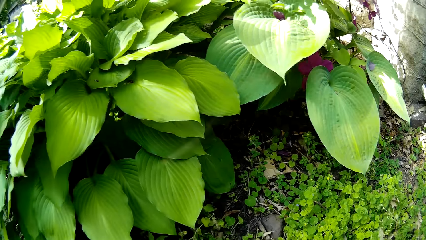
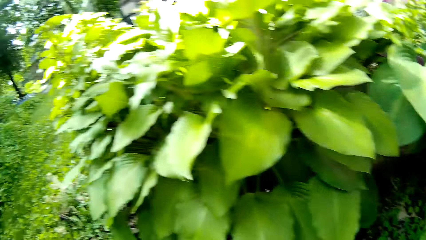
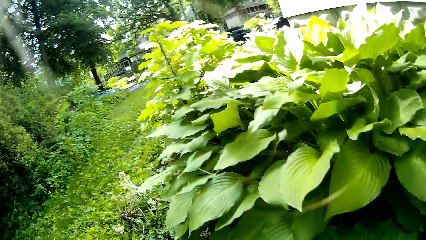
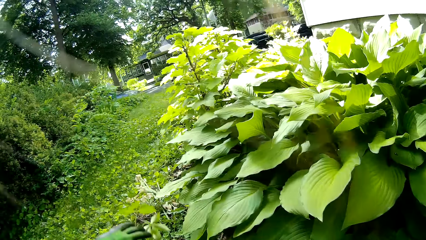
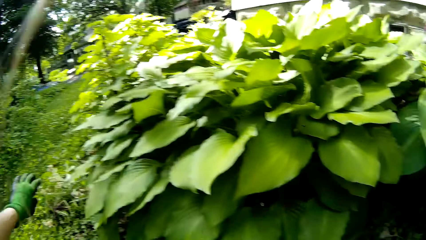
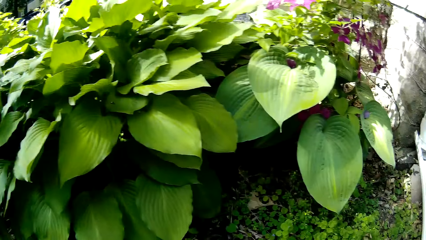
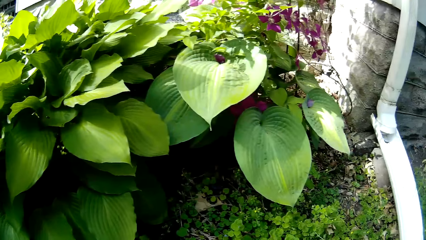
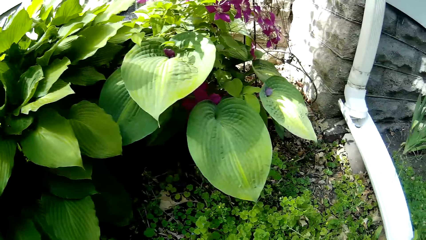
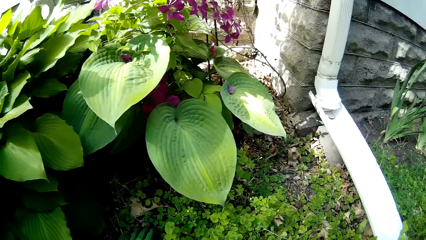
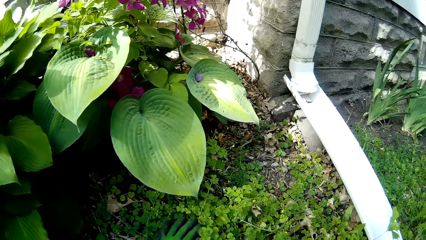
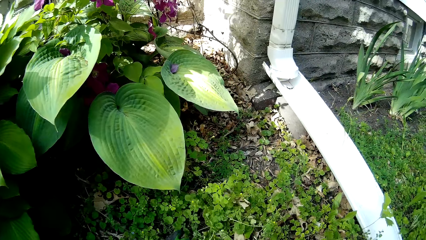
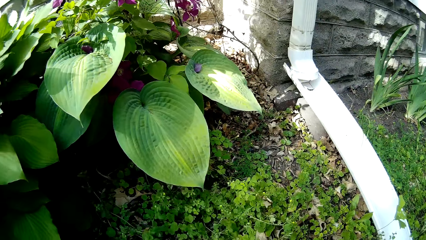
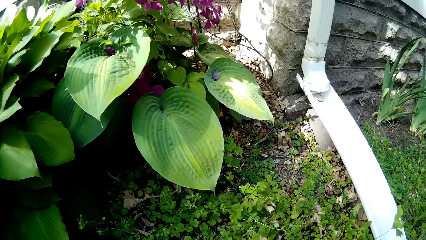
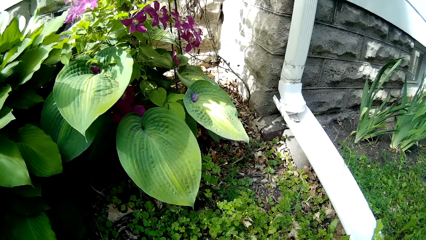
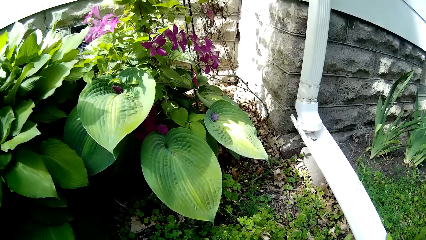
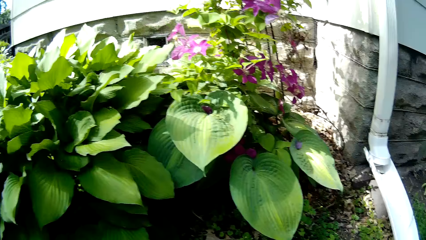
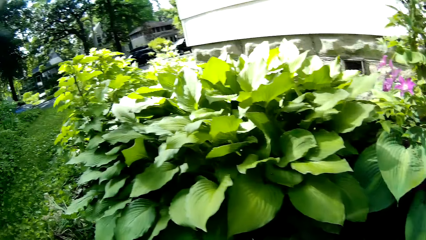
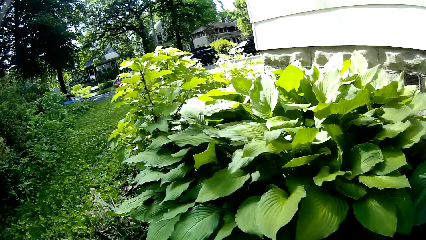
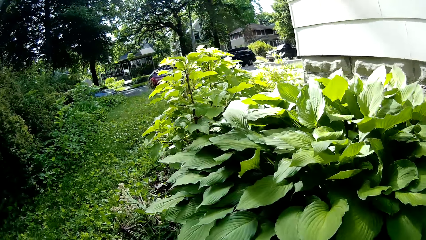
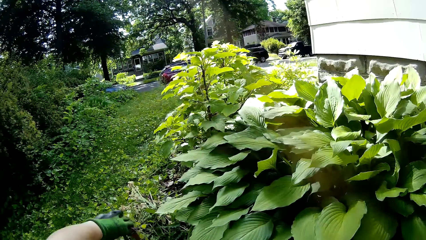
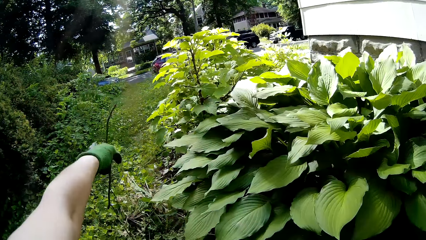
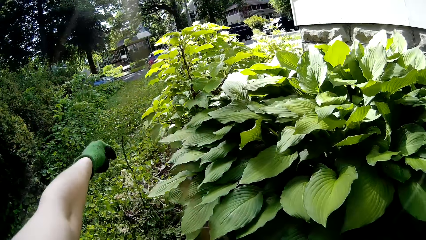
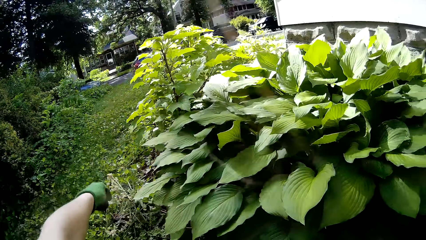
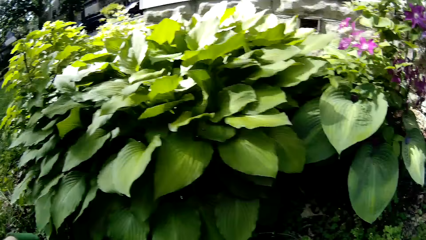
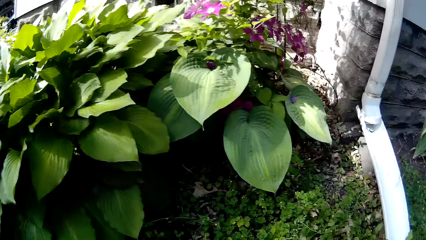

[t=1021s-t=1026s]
The camera wearer throws the weeds on the ground with his left hand. He uproots the plants. He throws the weeds on the ground with his left hand.

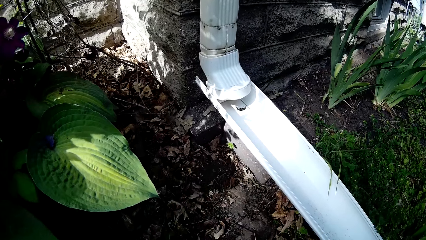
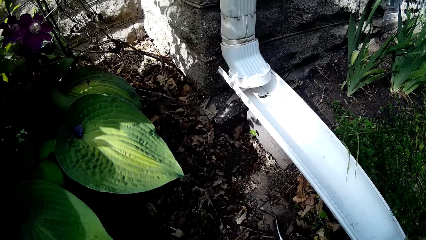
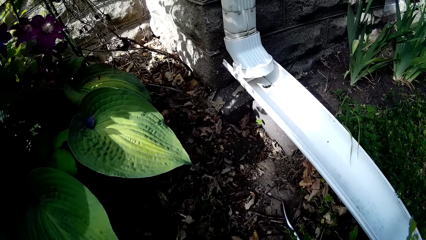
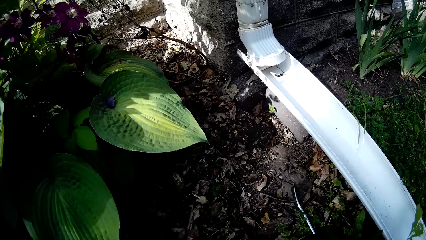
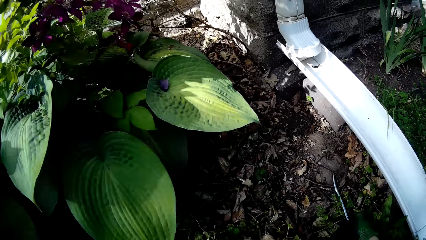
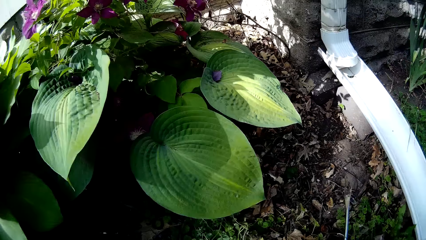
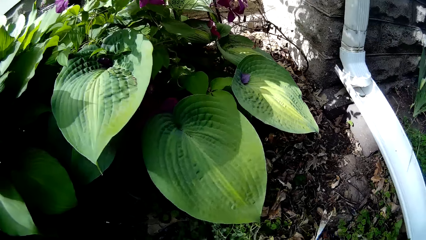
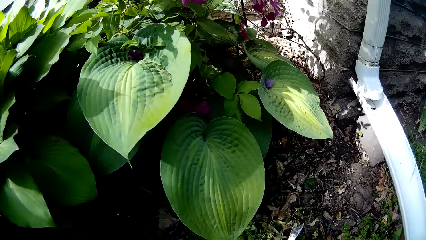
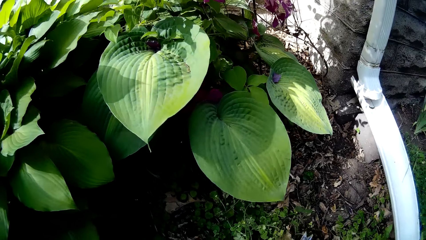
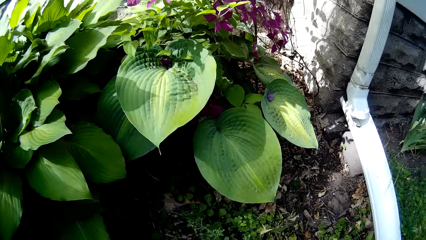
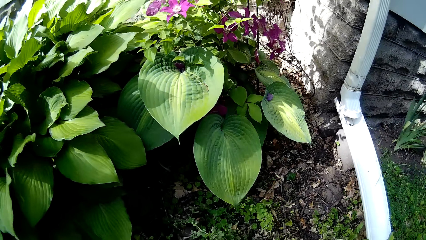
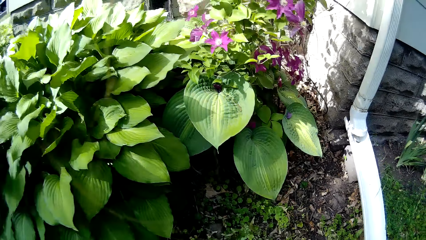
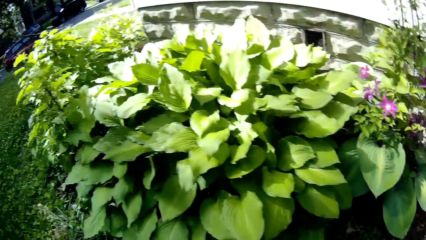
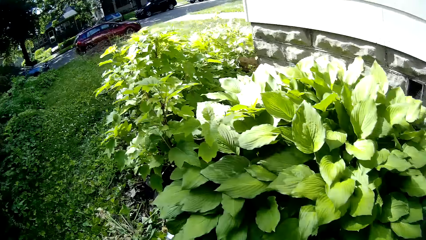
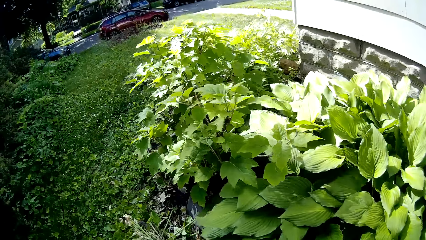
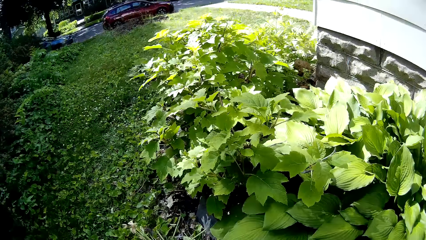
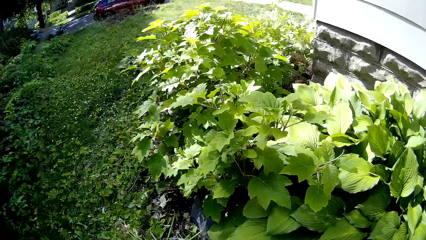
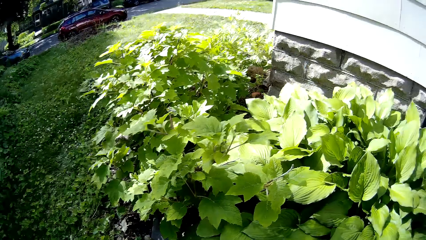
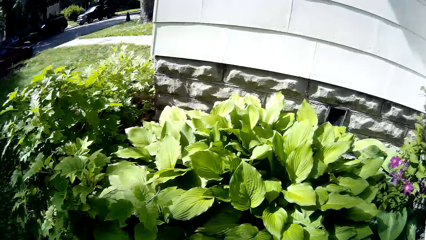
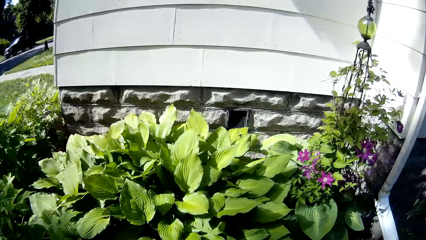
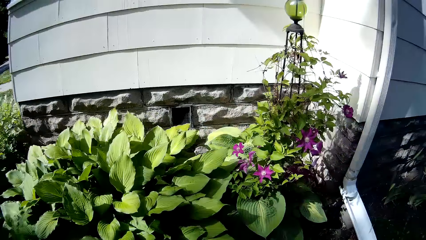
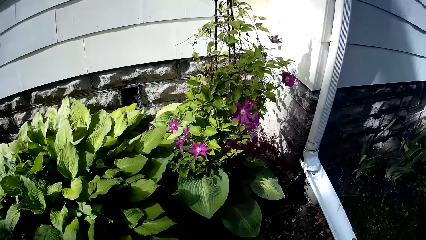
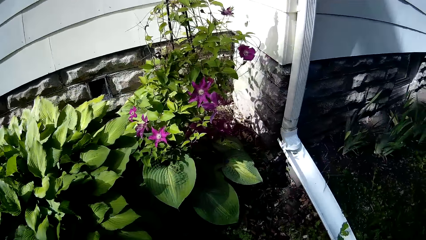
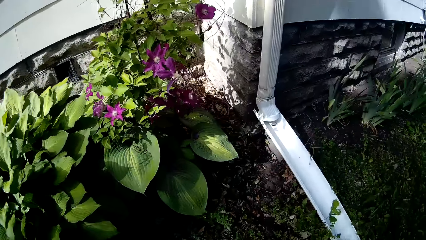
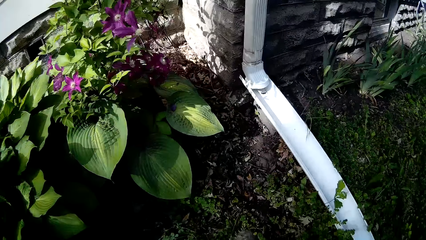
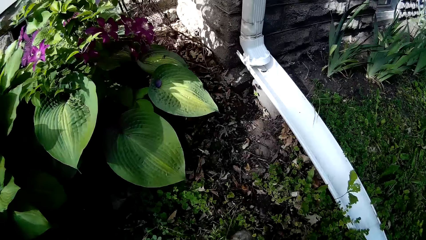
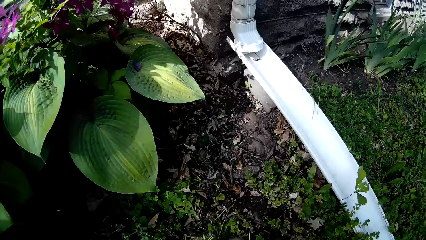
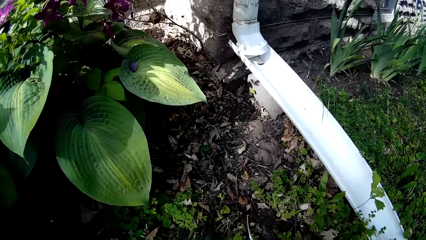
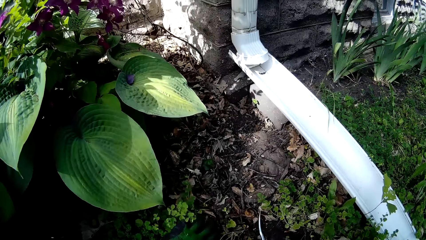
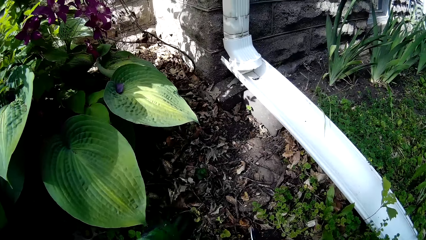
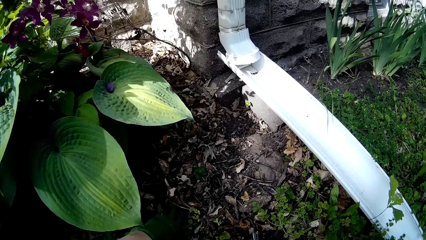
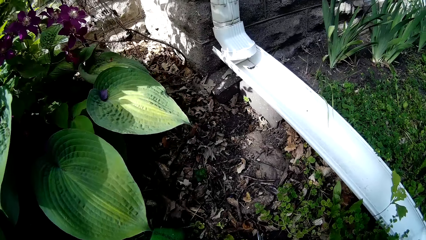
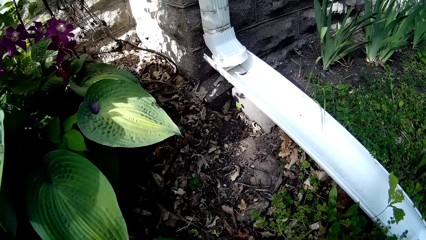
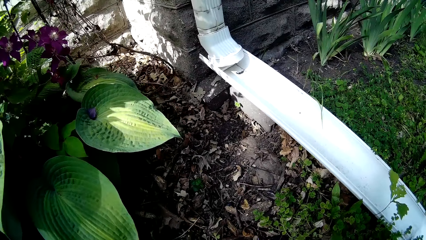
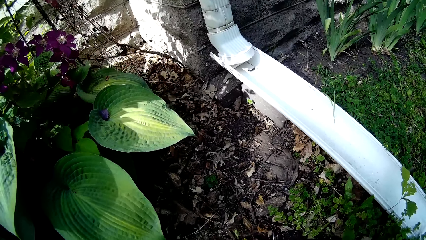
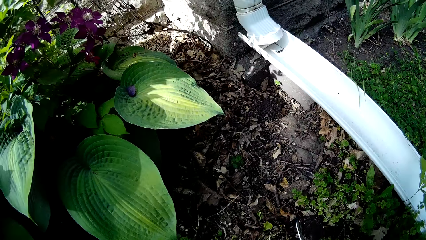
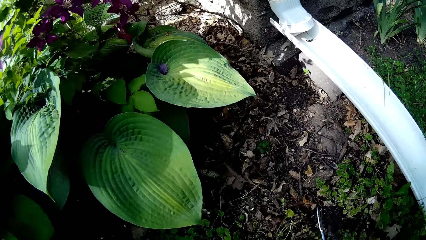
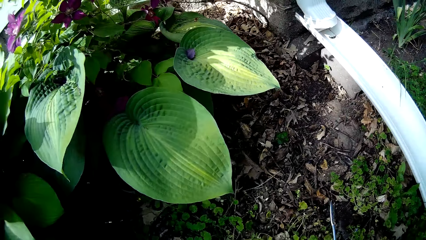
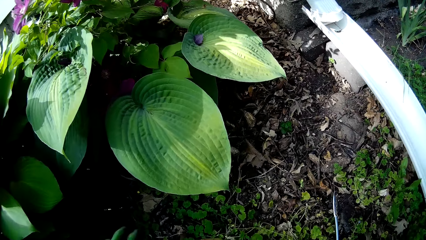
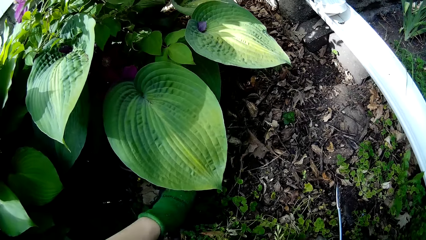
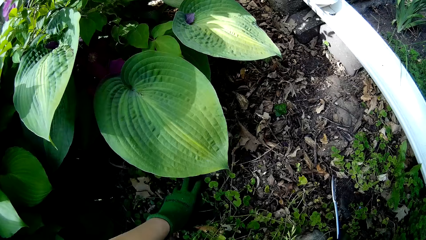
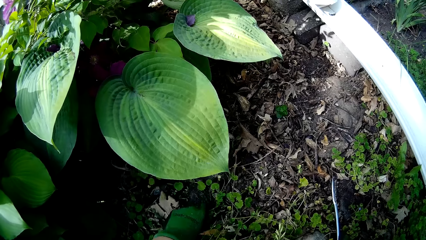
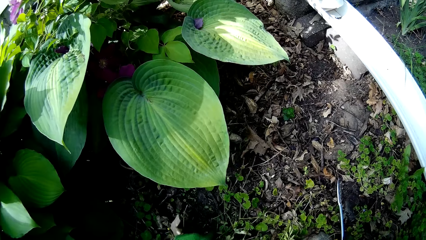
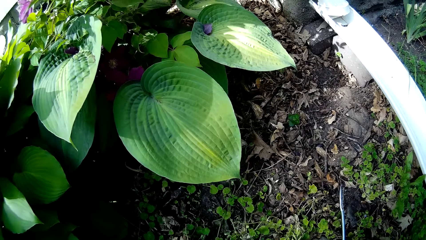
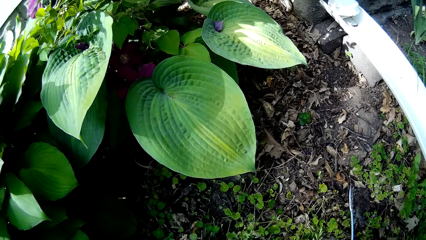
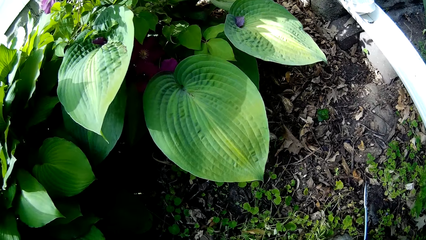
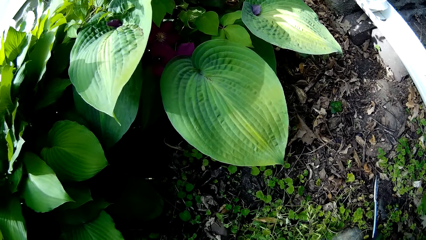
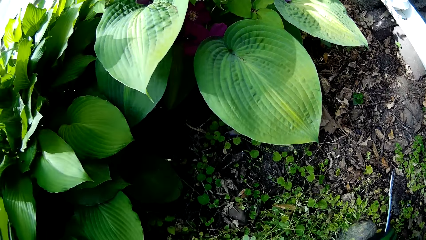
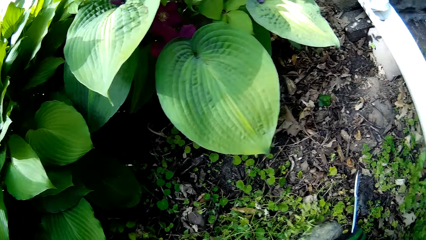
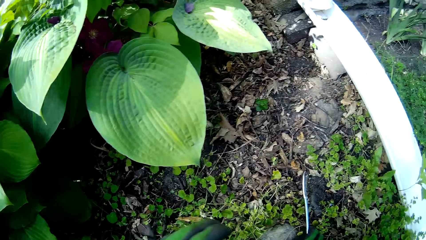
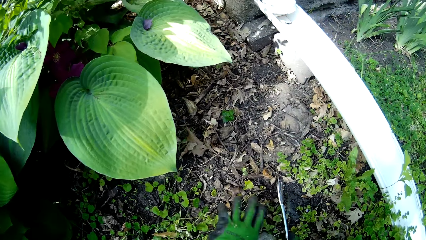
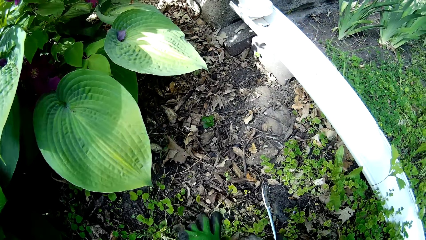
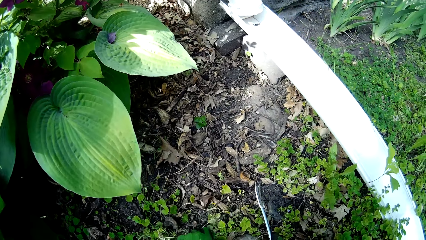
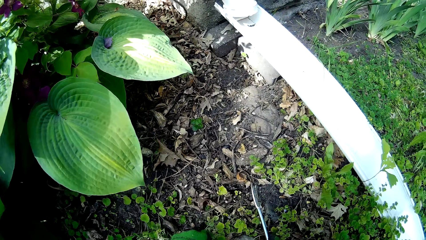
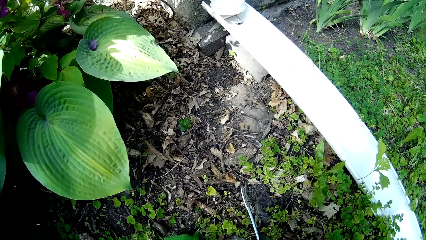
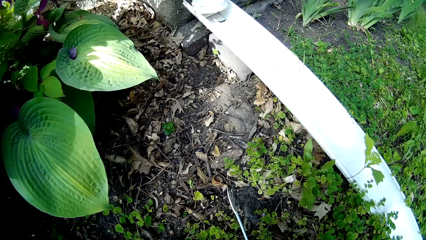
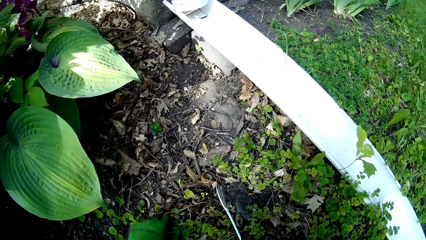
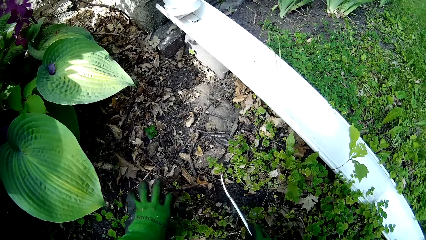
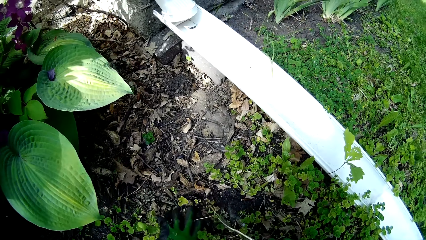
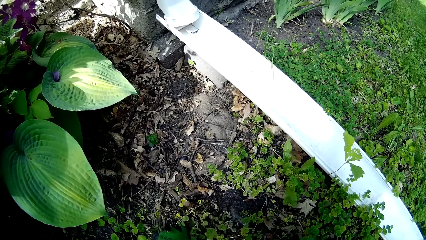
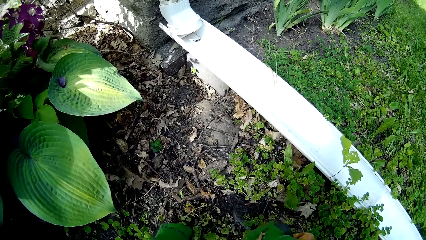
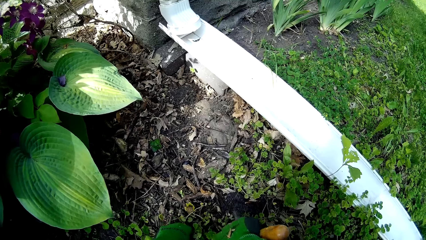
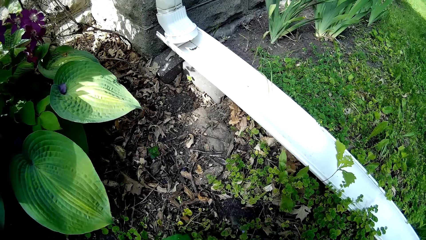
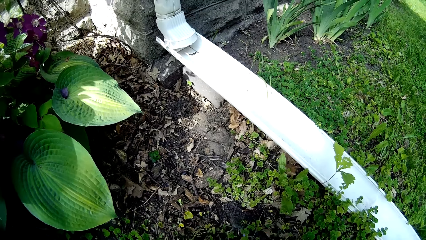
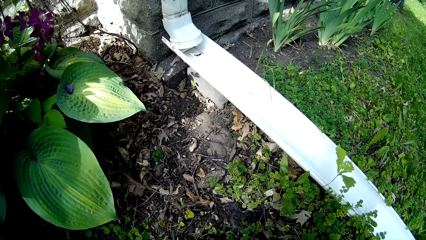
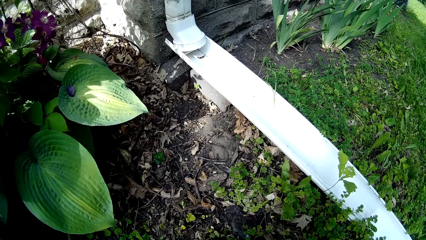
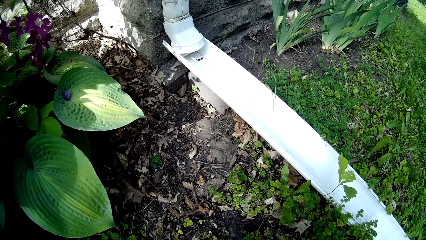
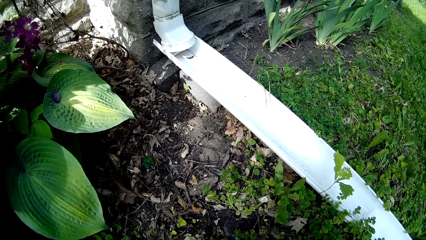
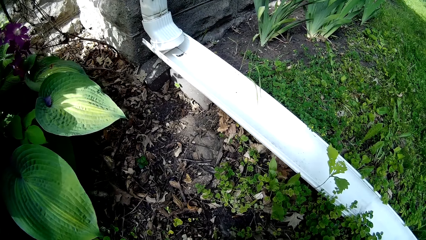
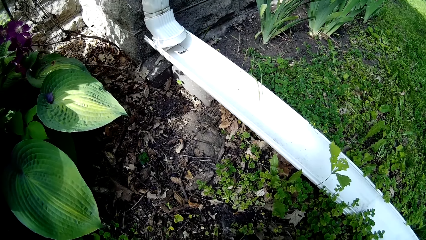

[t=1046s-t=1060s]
The camera wearer carries weeds on the ground with his hands. He throws the weeds on the ground with his hands. He weeds the garden with his left hand. He uproots the plants. He picks the hand weeder from the ground with his right hand. He weeds the garden with the hand weeder in his right hand.
